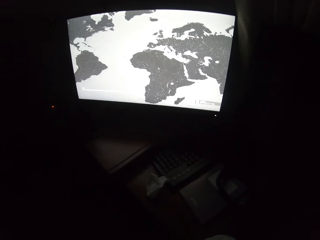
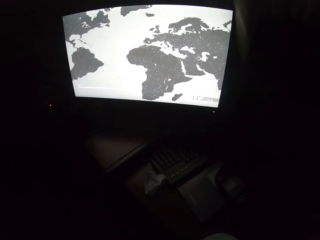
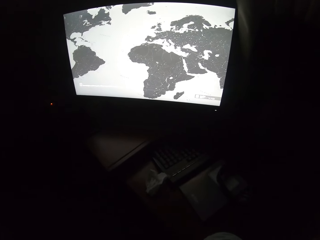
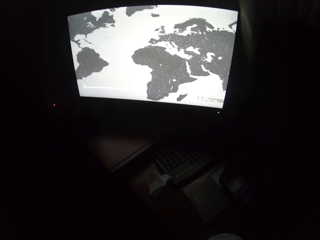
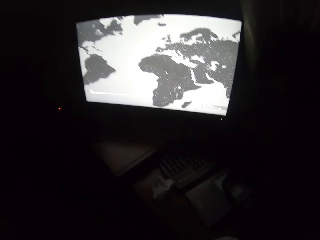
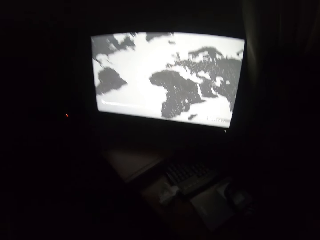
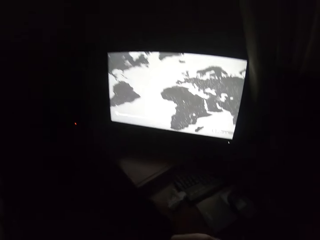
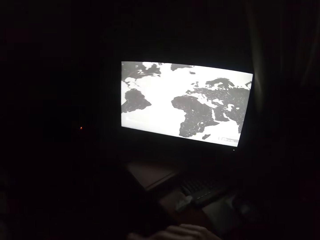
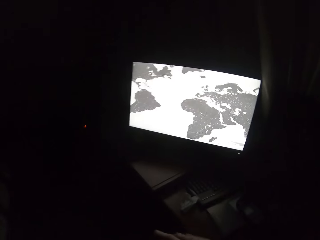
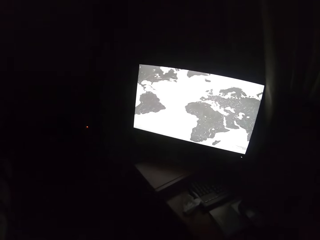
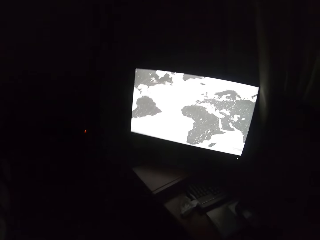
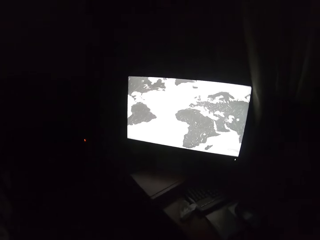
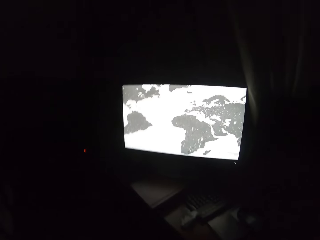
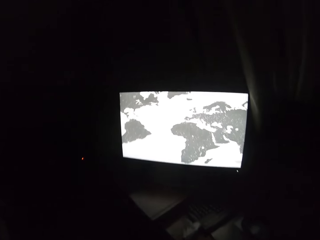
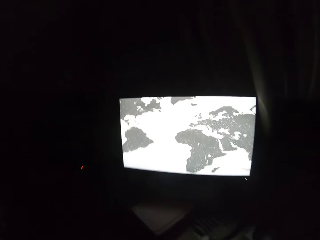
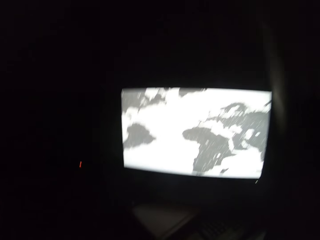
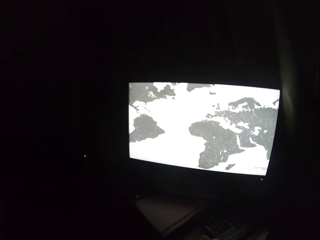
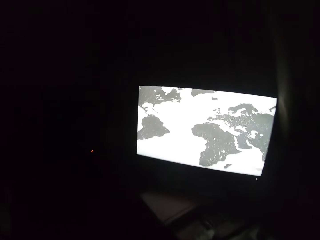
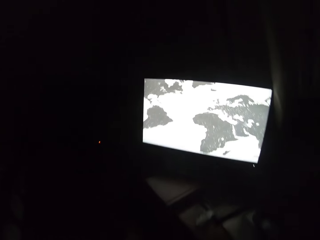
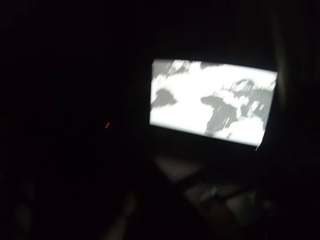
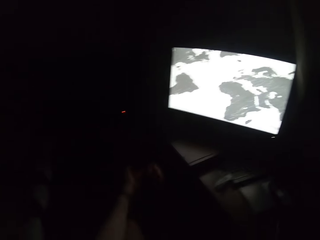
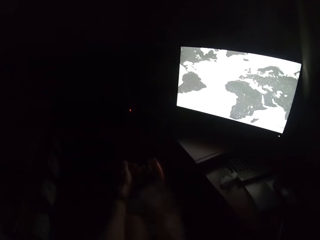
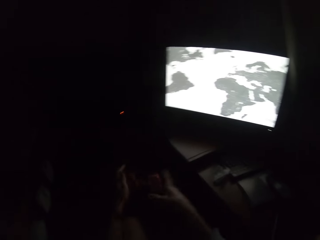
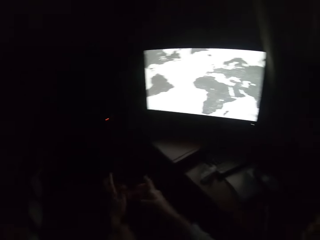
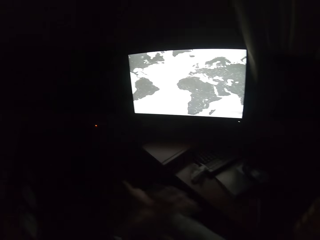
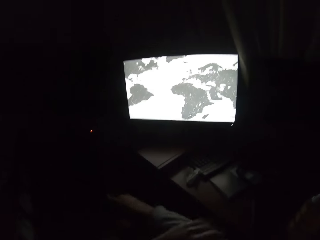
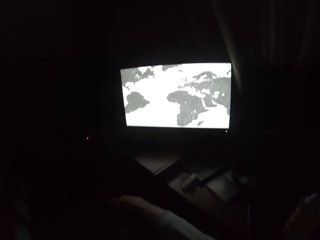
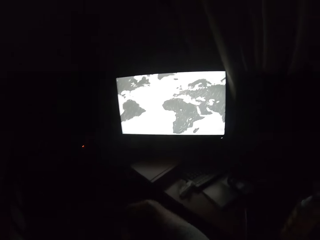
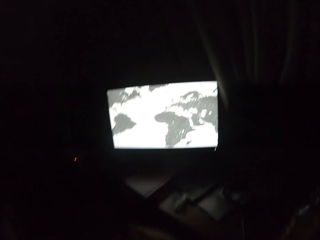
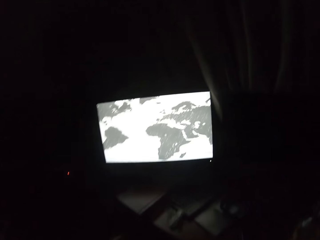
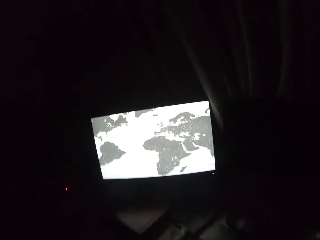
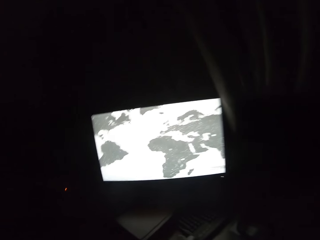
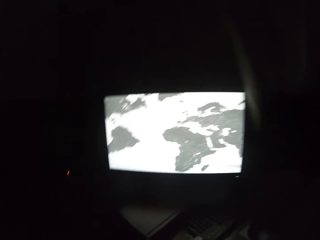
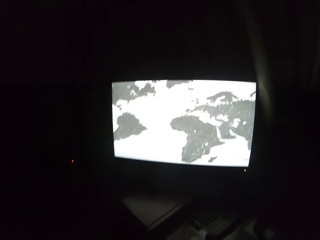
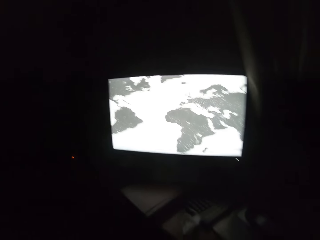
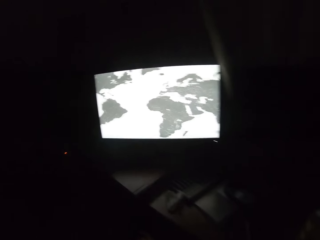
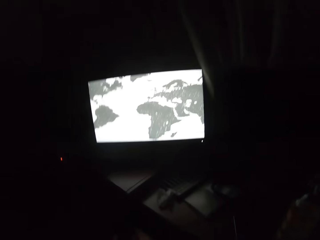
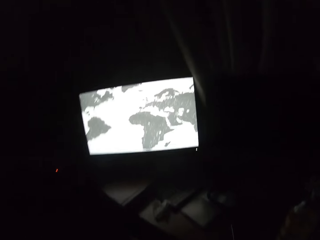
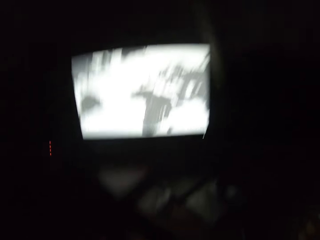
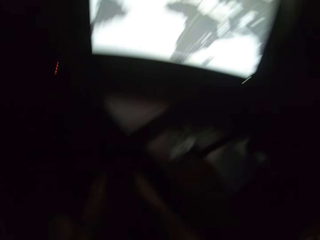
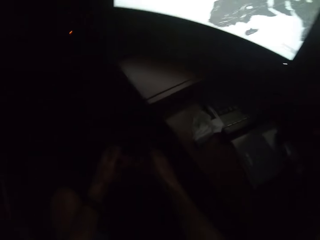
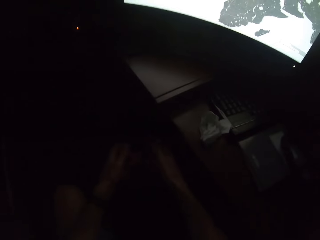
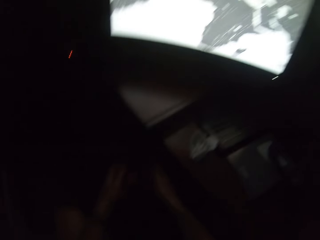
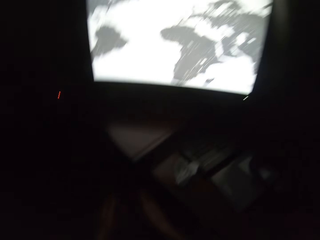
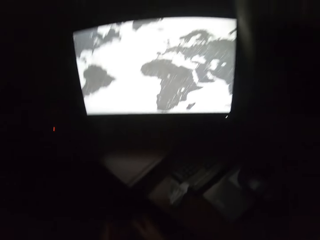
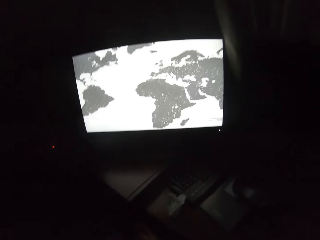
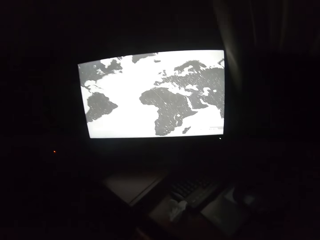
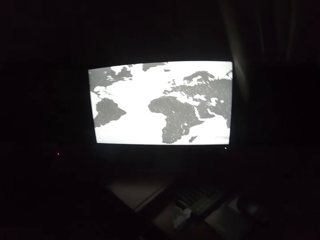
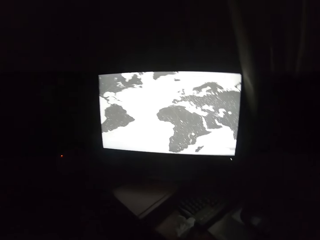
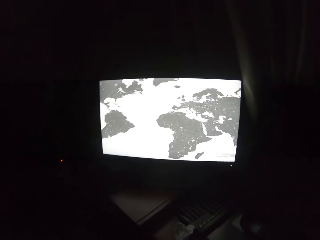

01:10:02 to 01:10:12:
The camera wearer holds the gaming controller. They turn around.

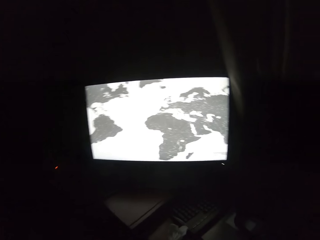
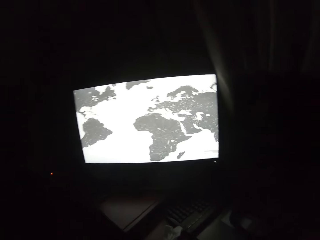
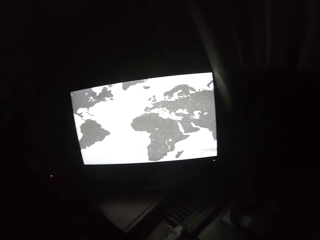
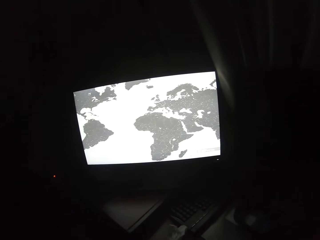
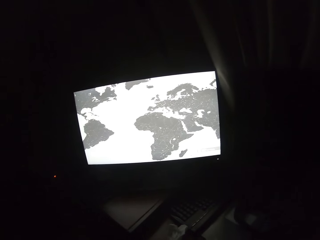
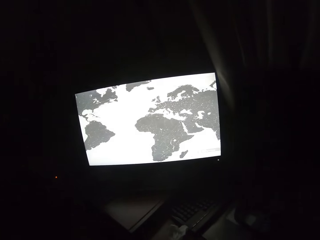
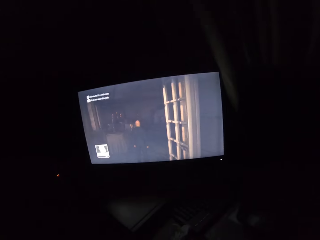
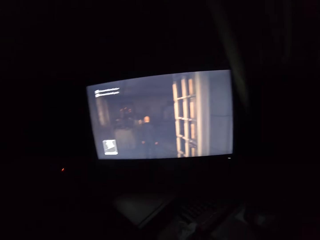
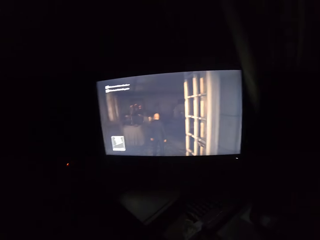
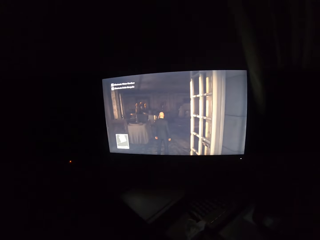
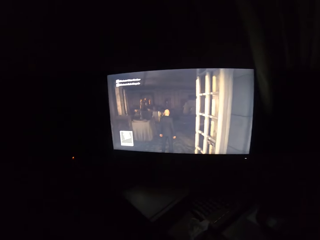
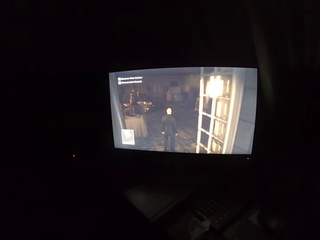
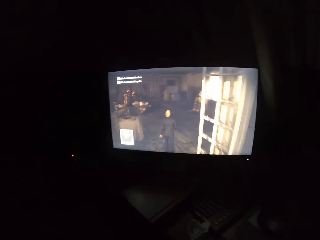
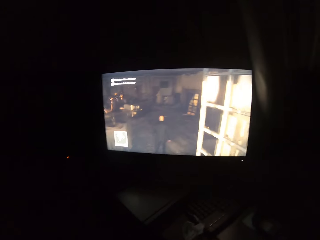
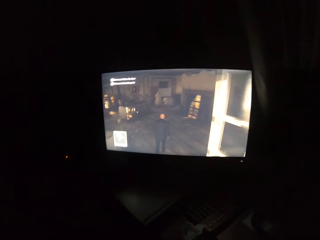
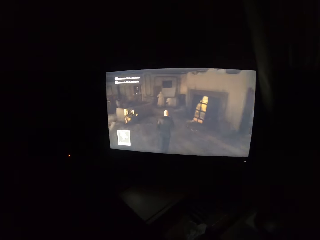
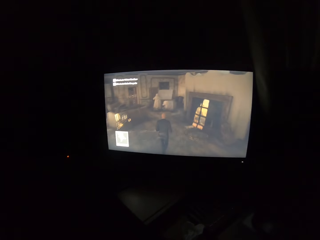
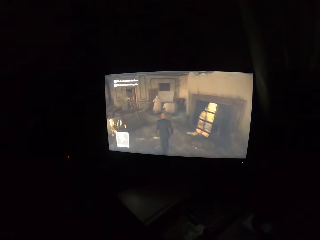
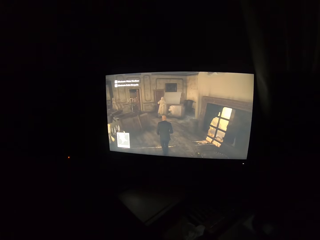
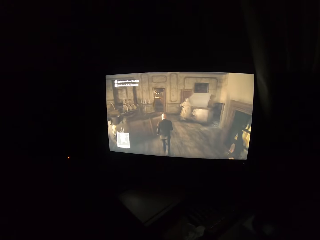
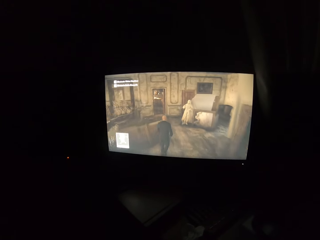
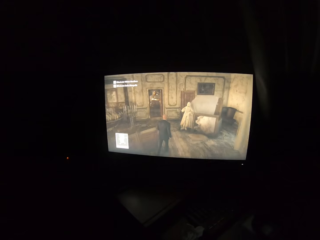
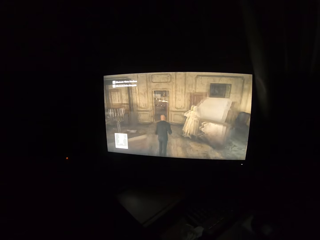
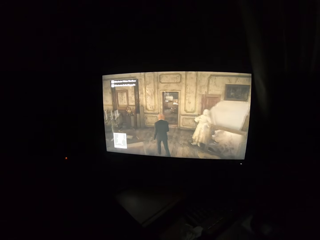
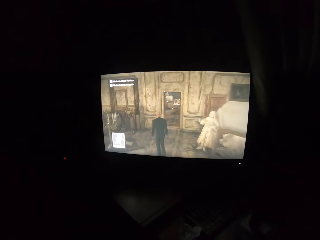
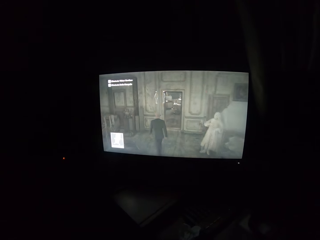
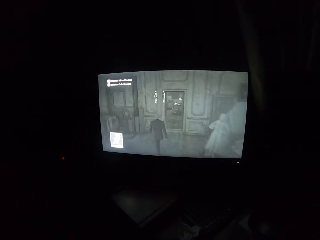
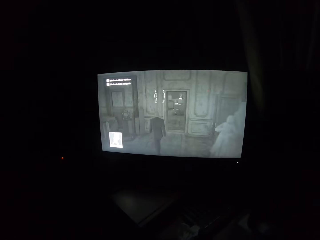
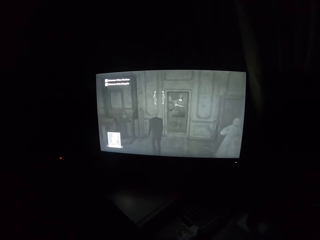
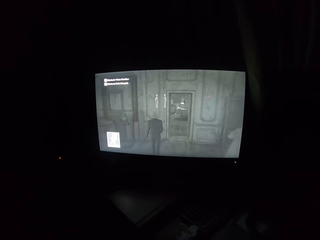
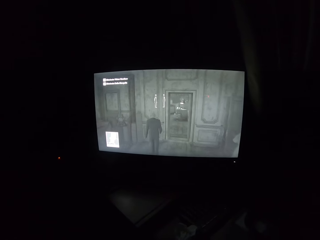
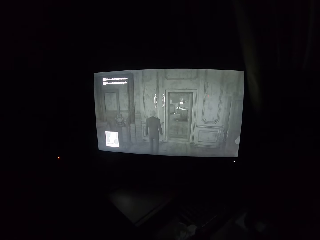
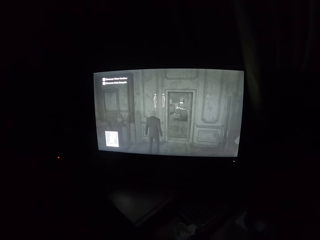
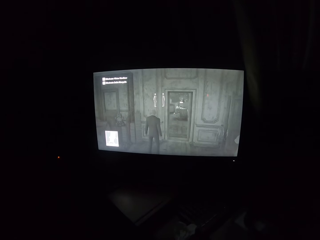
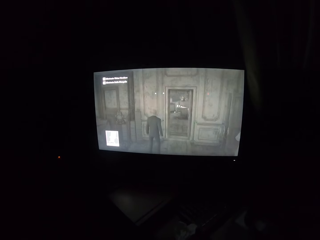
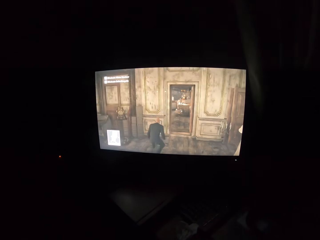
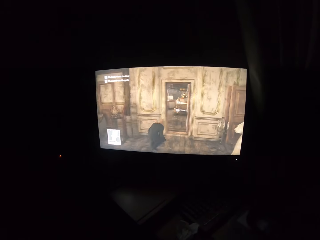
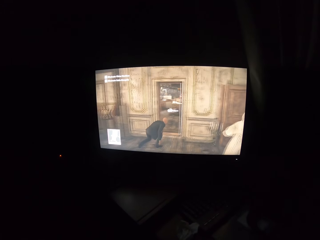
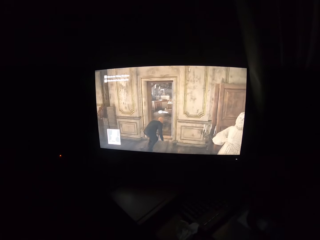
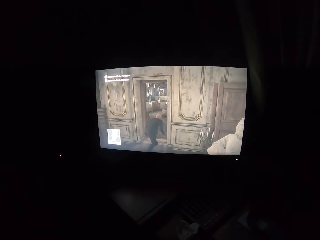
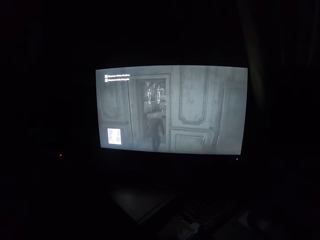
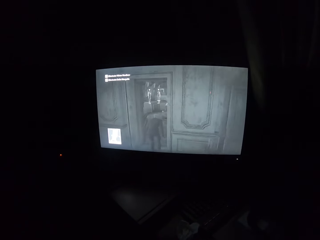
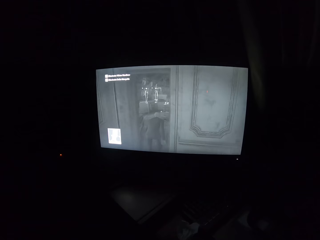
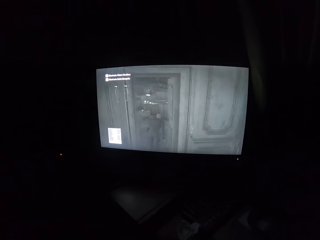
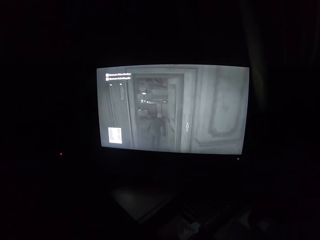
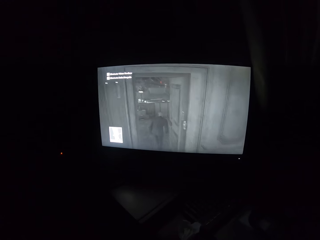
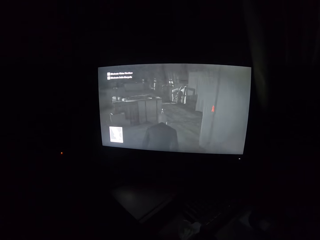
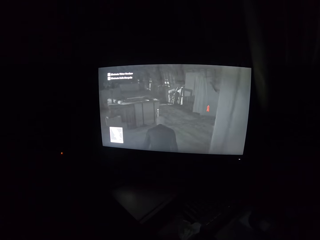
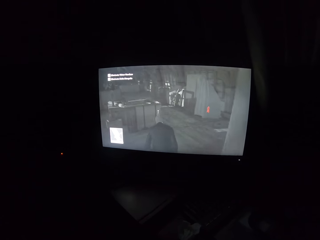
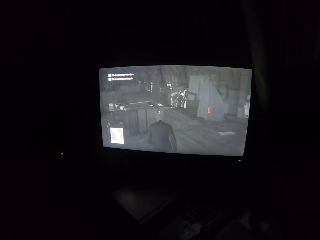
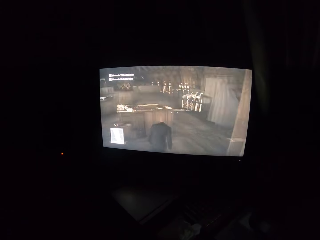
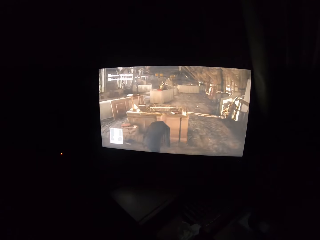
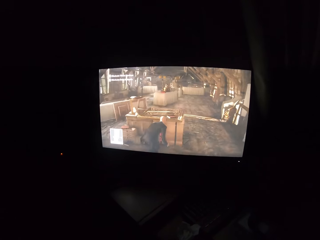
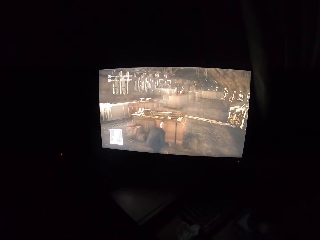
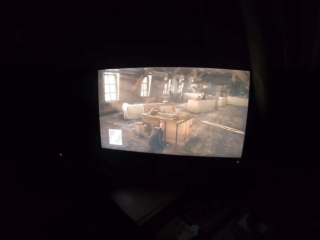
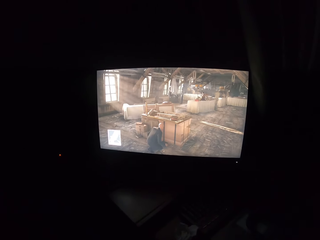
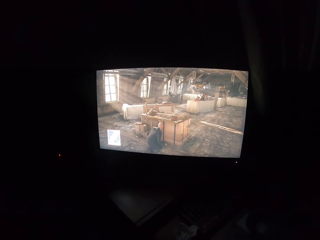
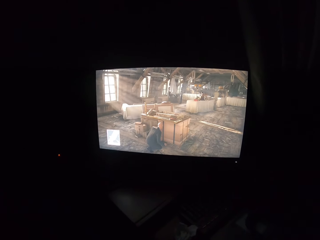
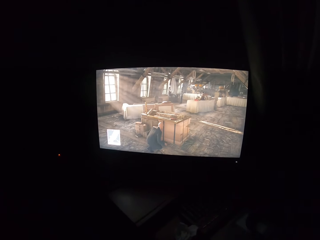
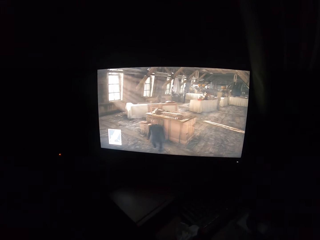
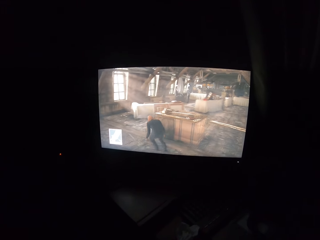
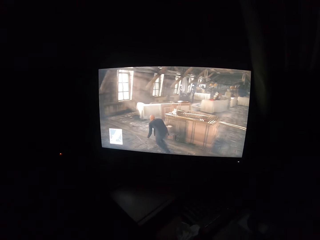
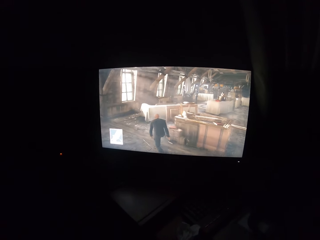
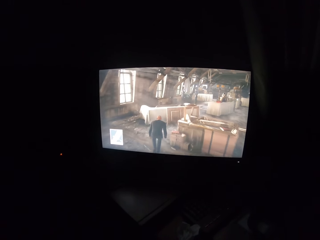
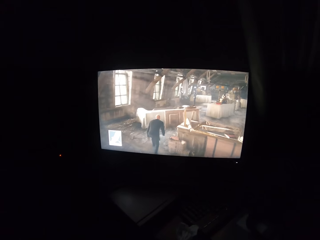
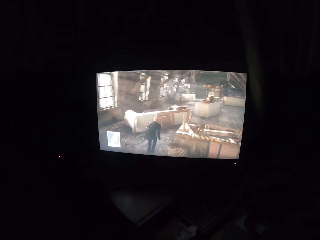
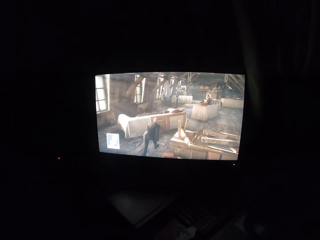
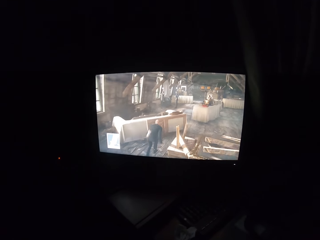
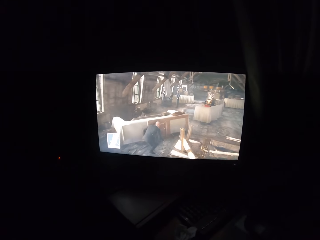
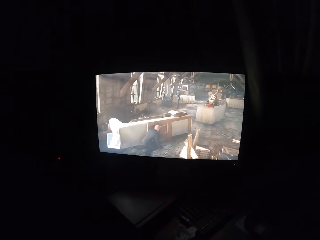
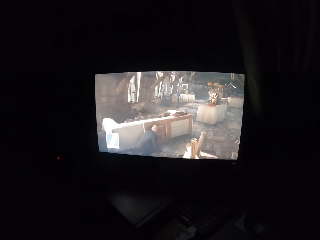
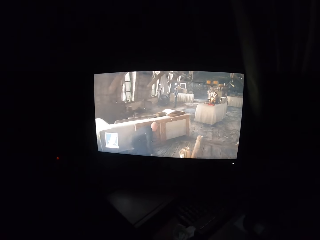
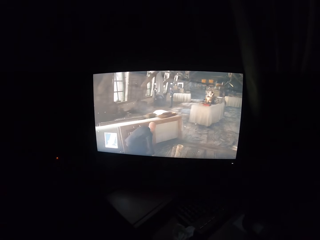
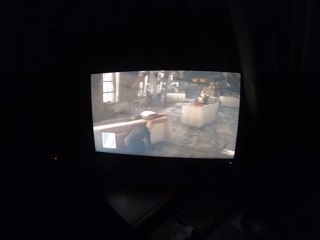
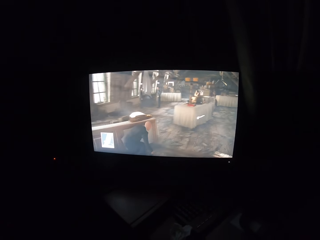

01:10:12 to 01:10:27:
The camera wearer plays a video game on a screen. They play the video game.
